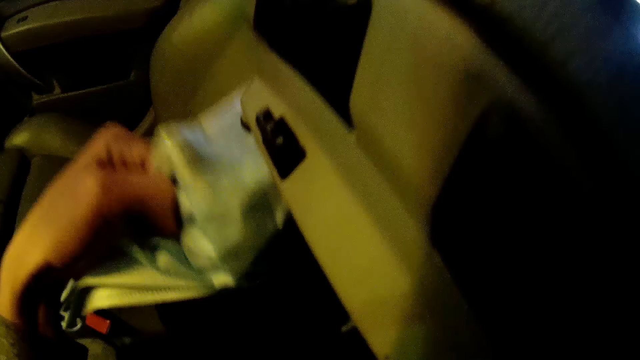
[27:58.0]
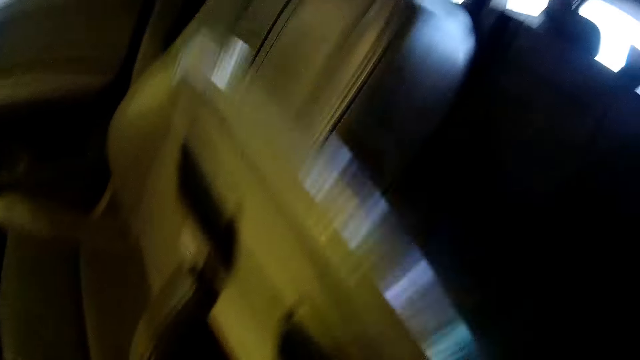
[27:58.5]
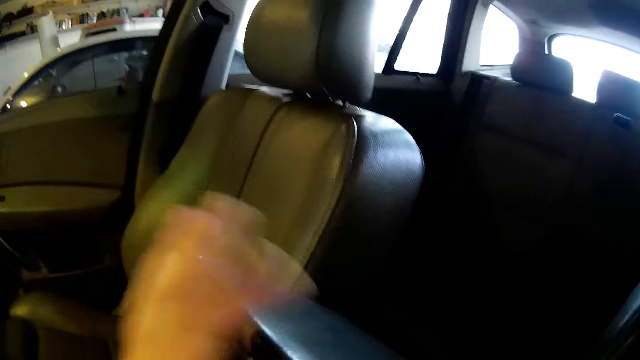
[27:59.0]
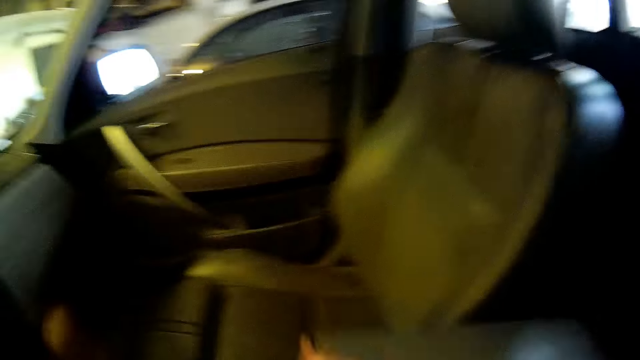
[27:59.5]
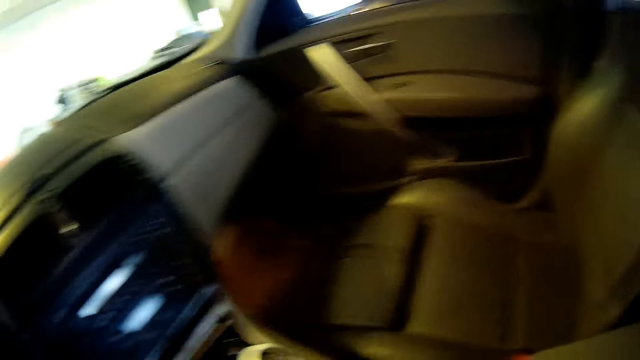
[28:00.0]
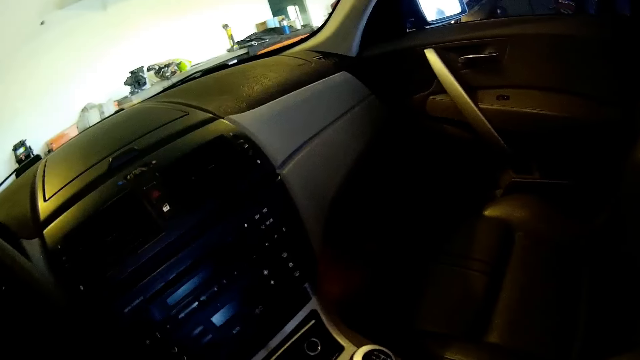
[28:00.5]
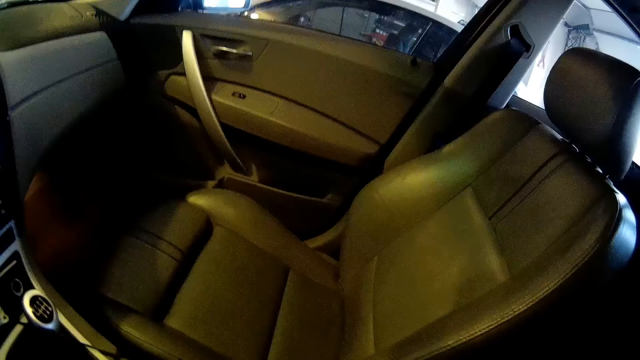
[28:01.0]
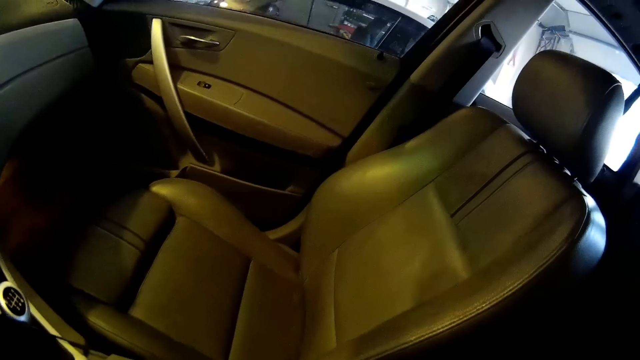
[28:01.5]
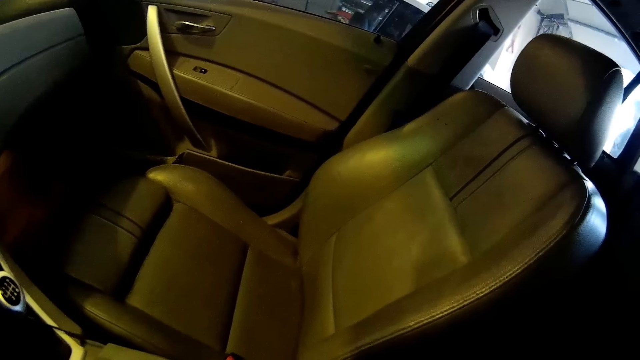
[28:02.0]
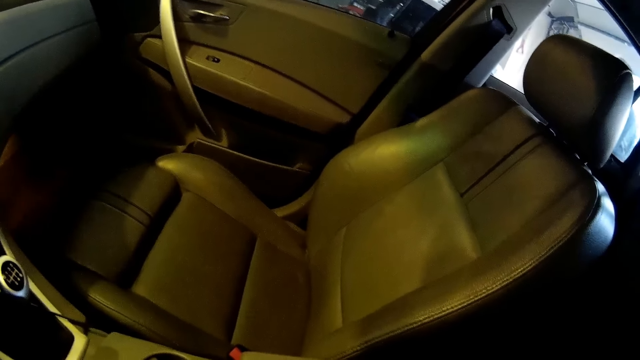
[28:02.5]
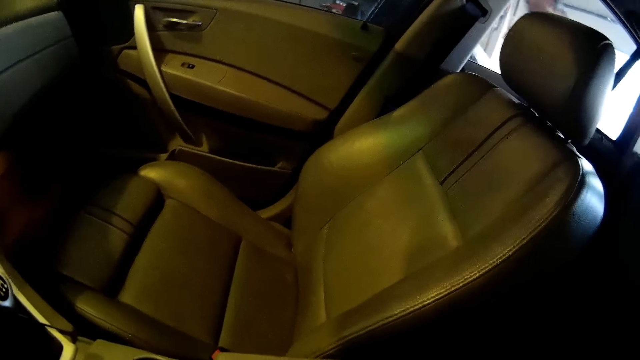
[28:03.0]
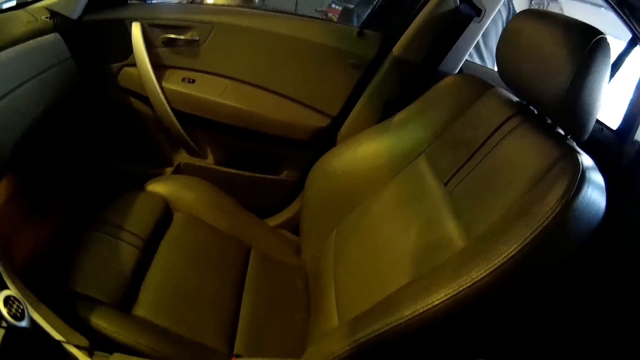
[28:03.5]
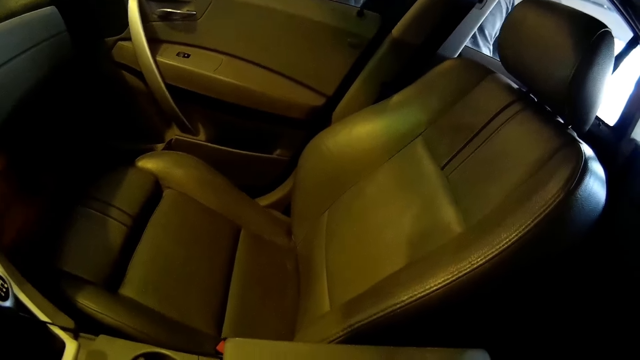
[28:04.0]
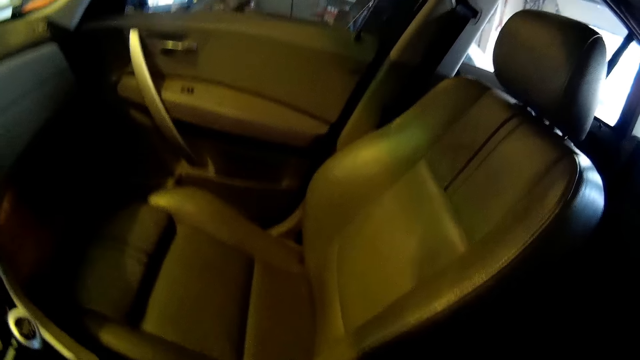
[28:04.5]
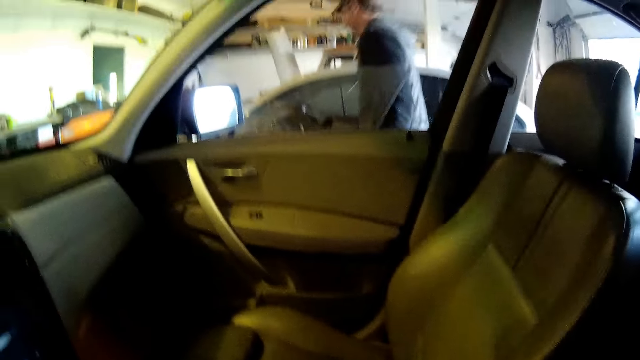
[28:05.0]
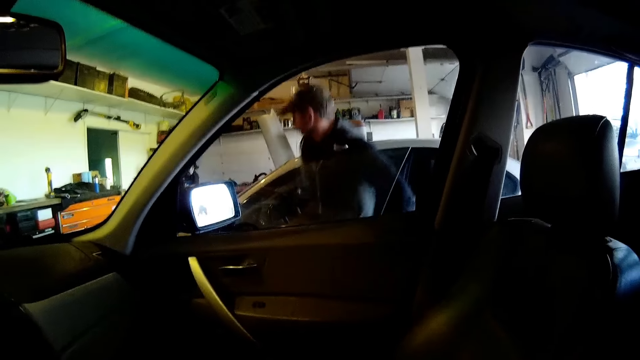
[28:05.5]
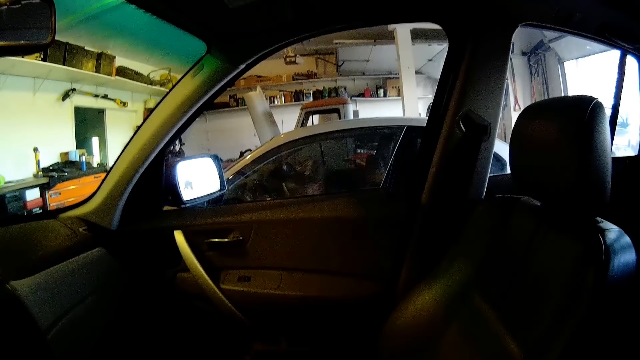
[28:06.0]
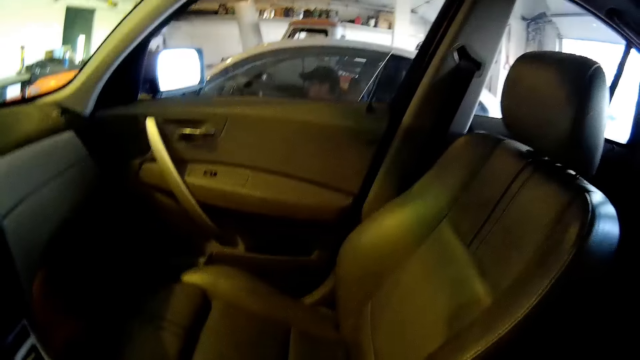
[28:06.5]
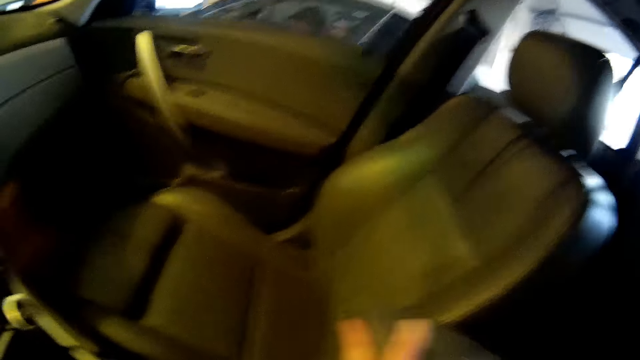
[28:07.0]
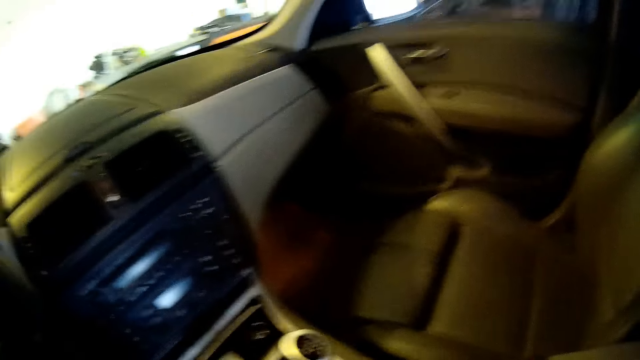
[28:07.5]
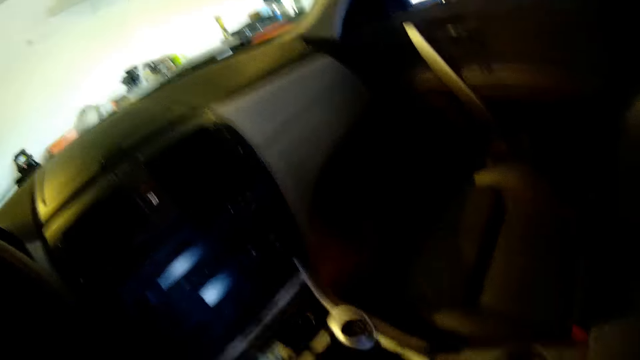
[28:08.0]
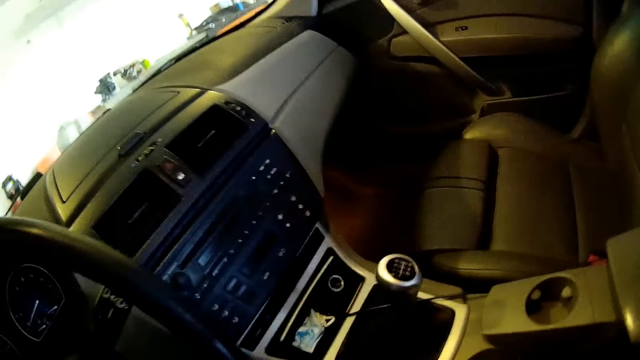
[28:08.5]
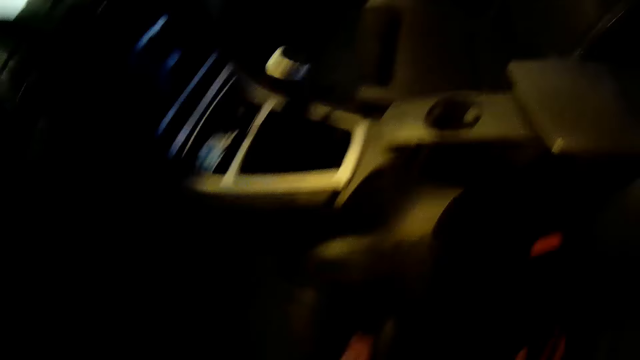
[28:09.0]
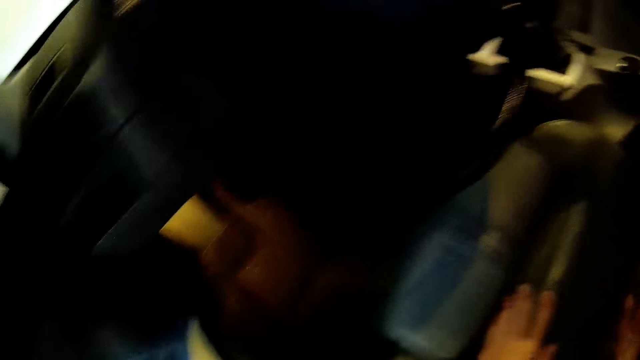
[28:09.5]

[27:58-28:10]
The camera wearer picks up a nose mask from the compartment or storage space with her left hand. She puts the mask in the storage space. She closes the car storage compartment with her left hand. A man gets into a car.

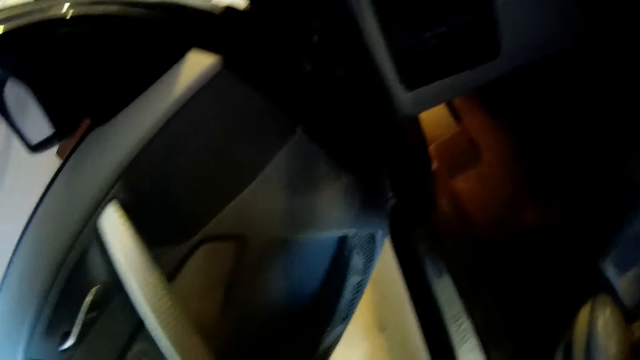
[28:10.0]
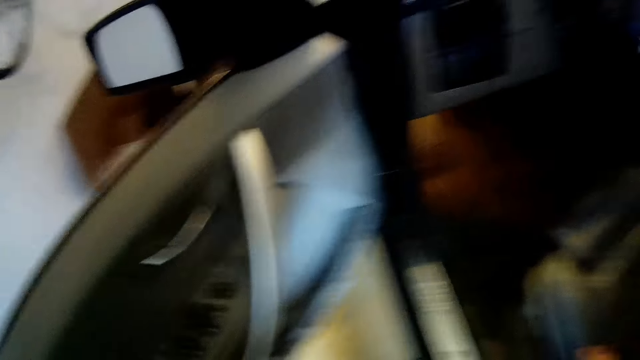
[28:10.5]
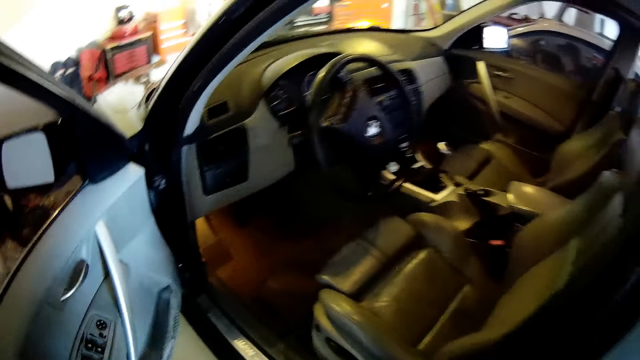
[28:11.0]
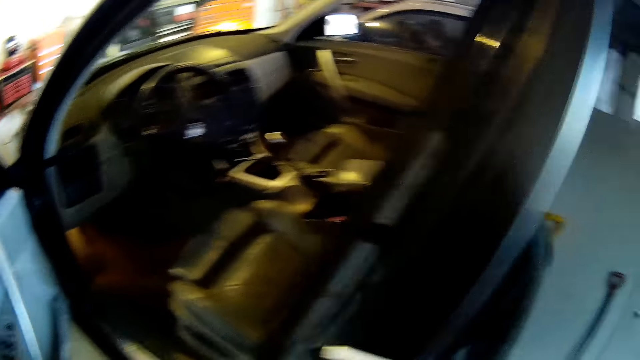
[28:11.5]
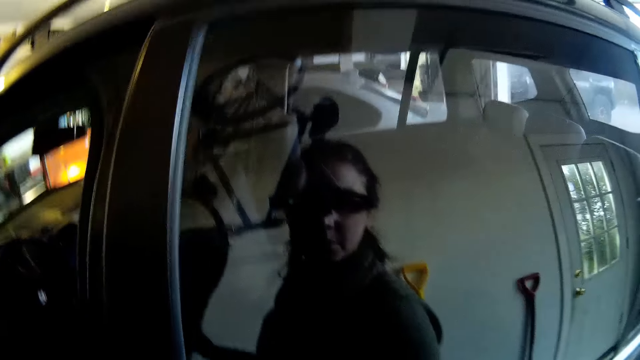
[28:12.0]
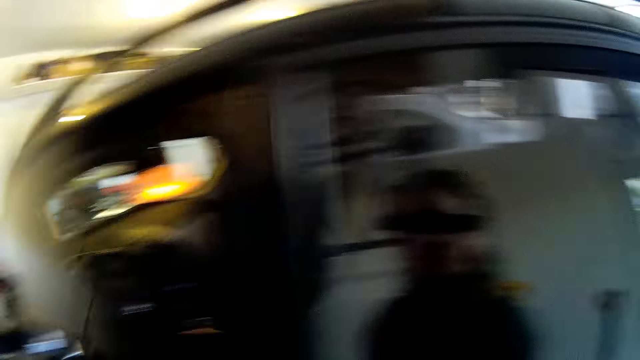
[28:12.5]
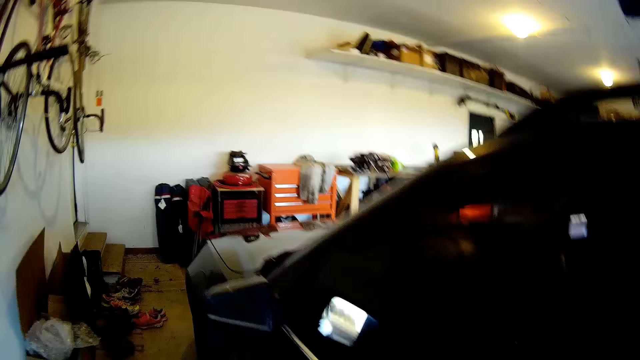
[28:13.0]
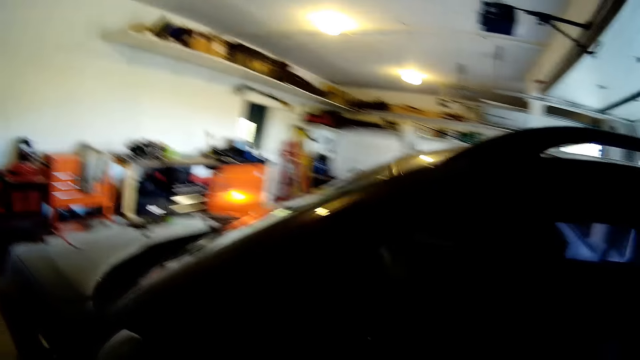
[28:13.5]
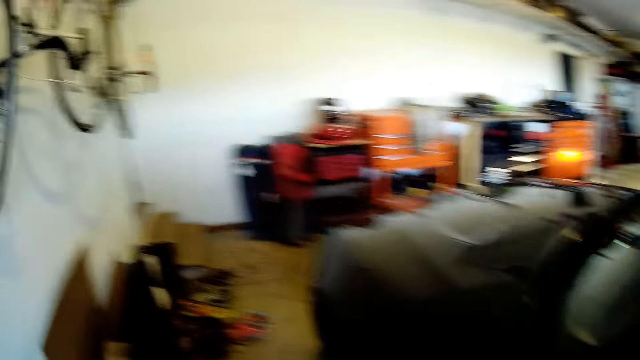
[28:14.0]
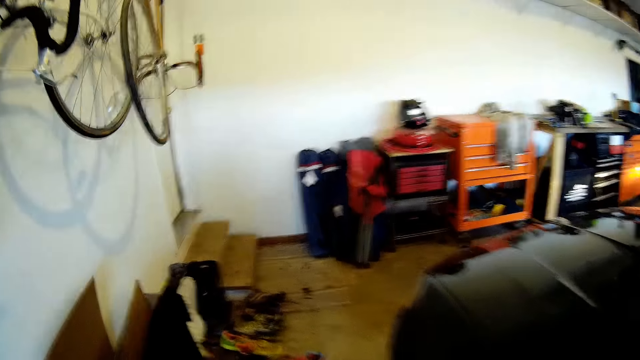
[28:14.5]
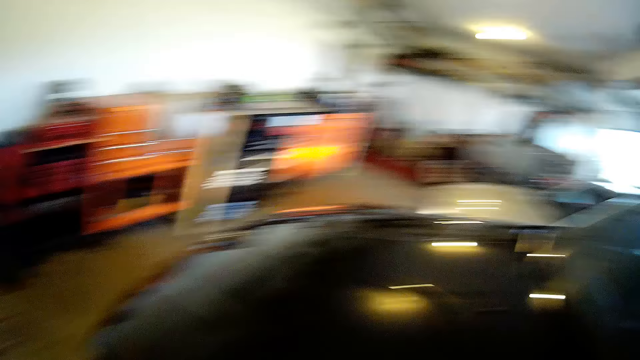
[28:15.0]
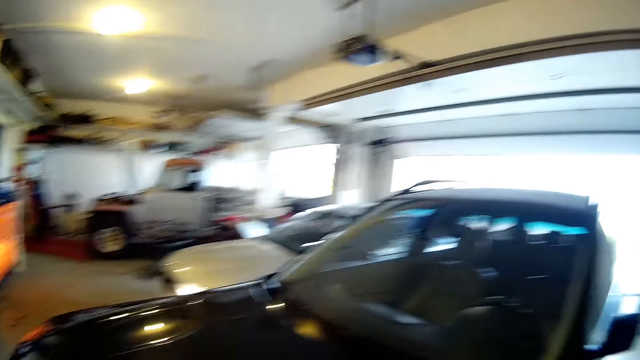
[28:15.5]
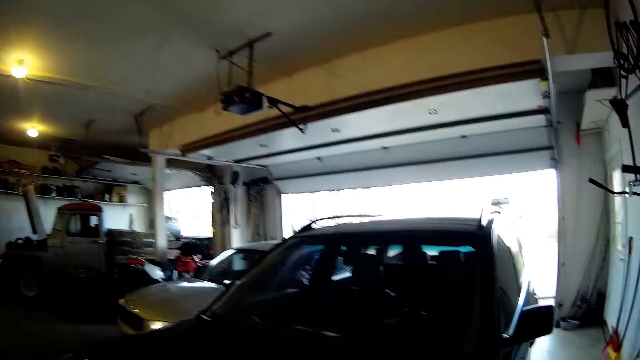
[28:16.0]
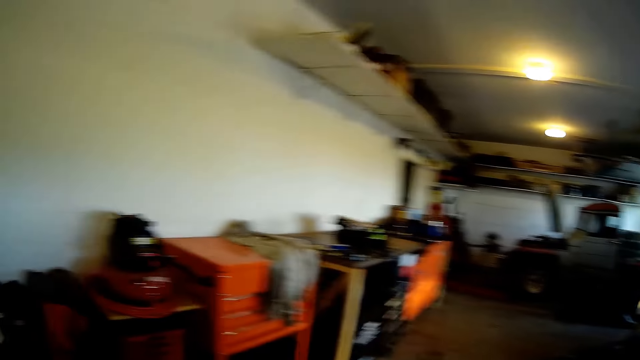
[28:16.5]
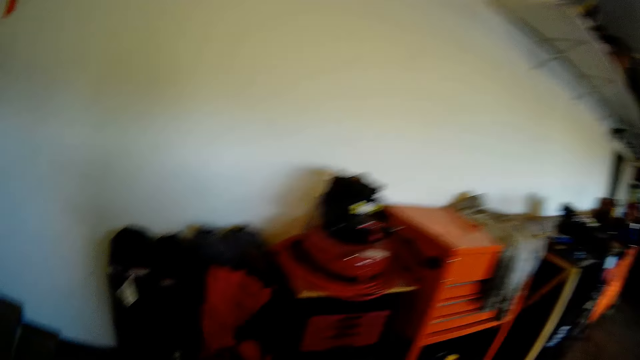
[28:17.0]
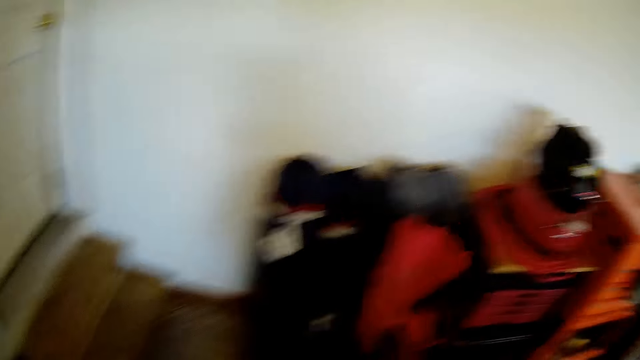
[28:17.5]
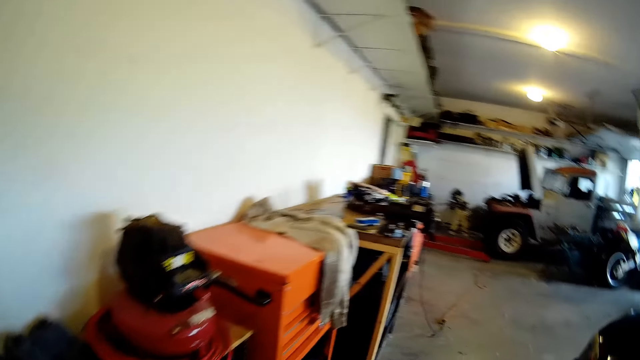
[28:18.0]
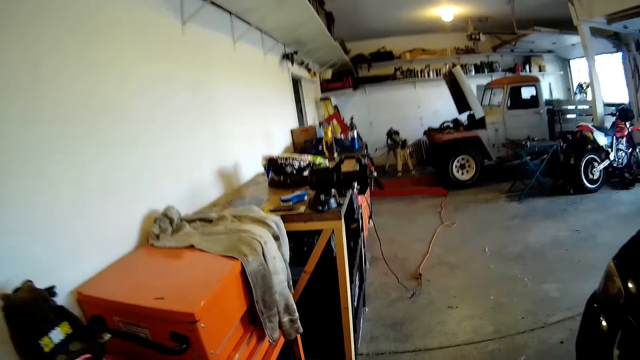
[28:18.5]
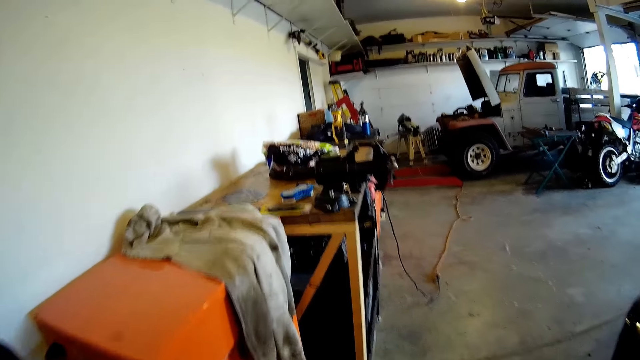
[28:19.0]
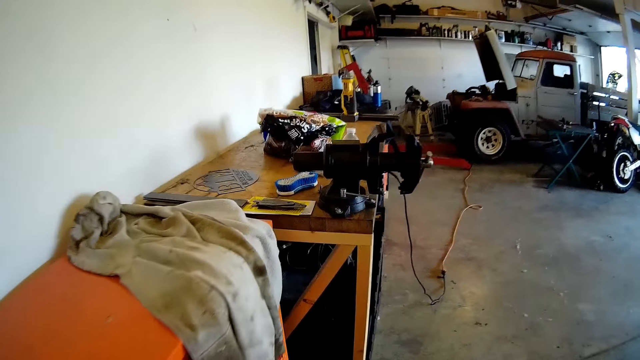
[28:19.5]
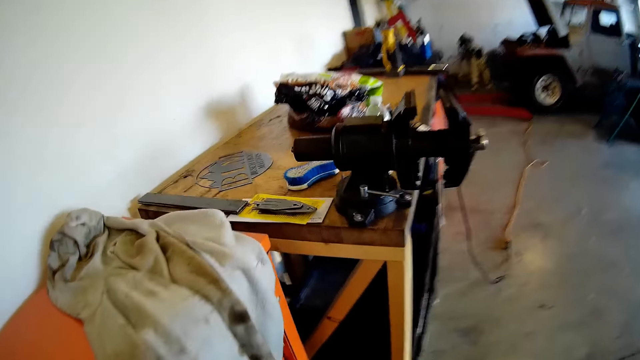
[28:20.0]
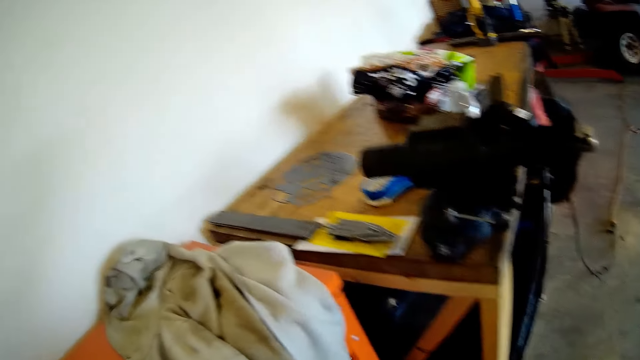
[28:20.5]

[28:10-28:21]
The camera wearer looks around. She closes the car door with her left hand. She walks in the parking lot. The man drives out of the garage.
